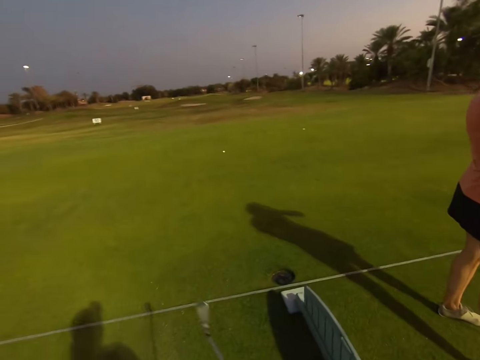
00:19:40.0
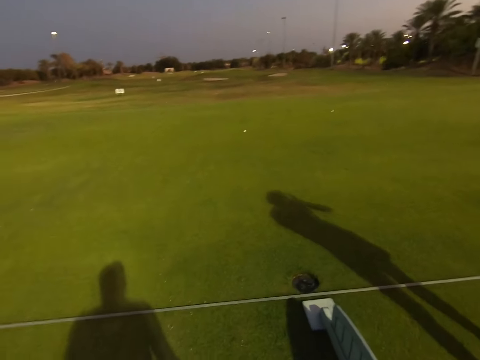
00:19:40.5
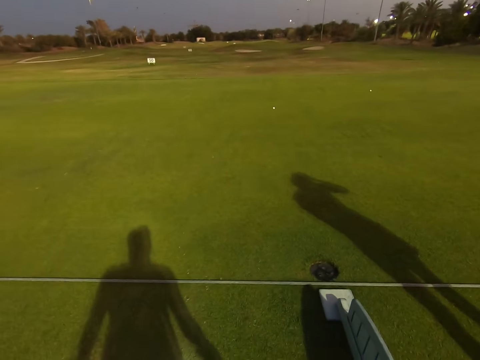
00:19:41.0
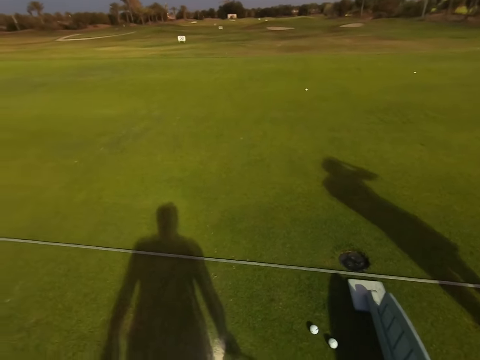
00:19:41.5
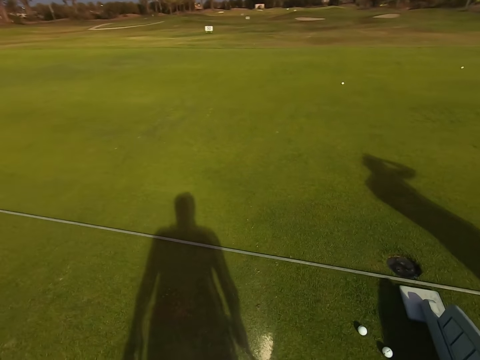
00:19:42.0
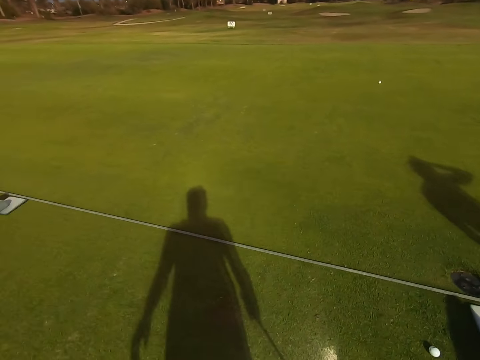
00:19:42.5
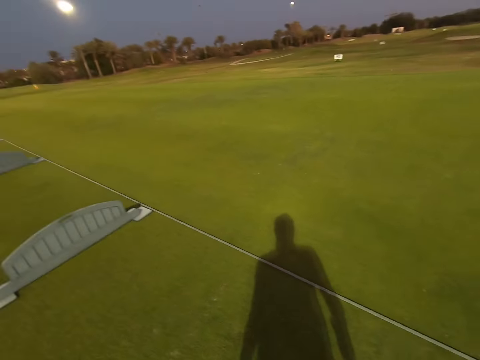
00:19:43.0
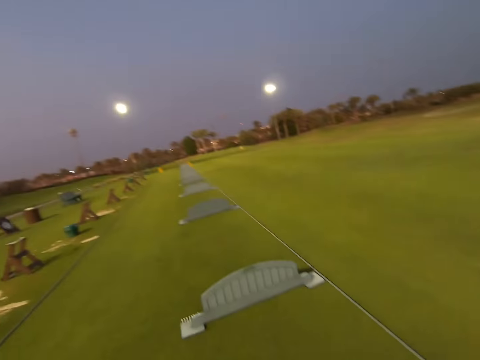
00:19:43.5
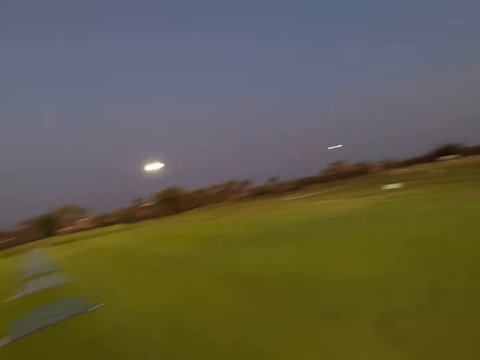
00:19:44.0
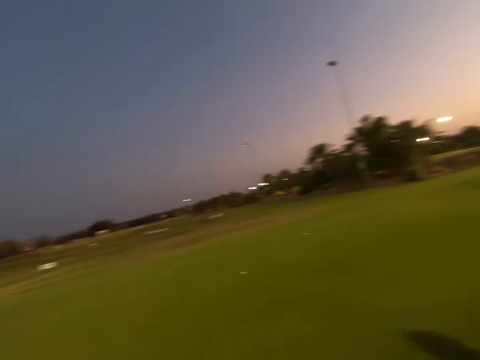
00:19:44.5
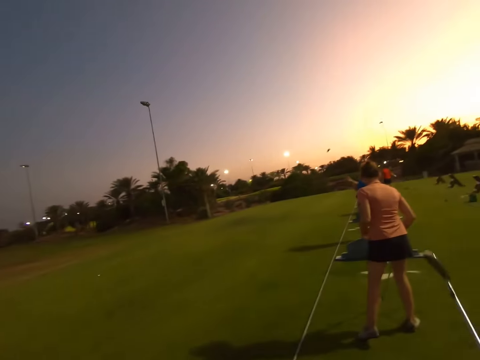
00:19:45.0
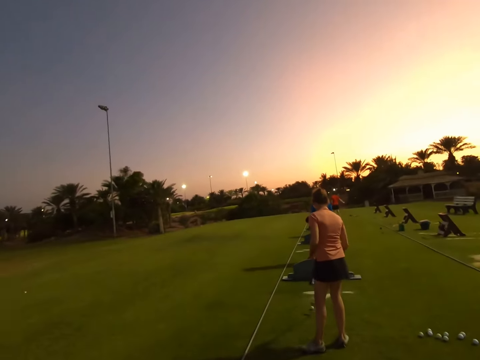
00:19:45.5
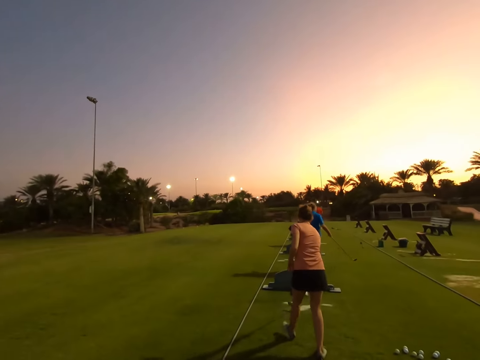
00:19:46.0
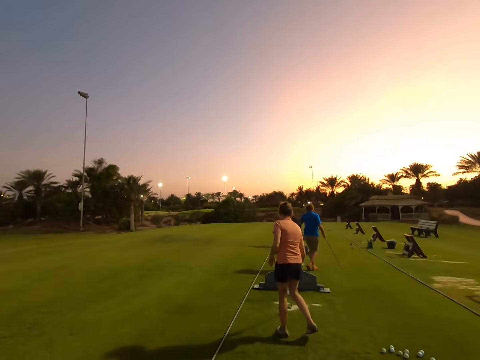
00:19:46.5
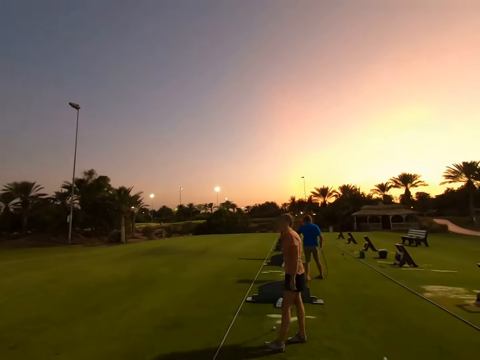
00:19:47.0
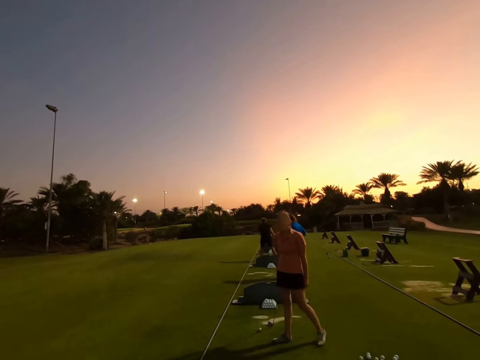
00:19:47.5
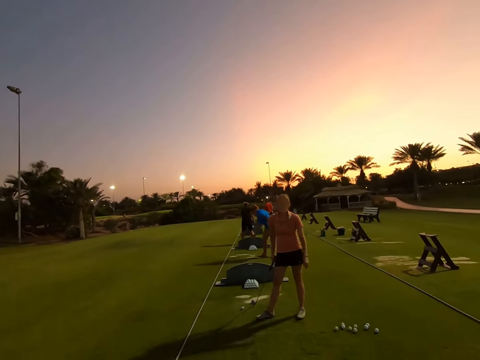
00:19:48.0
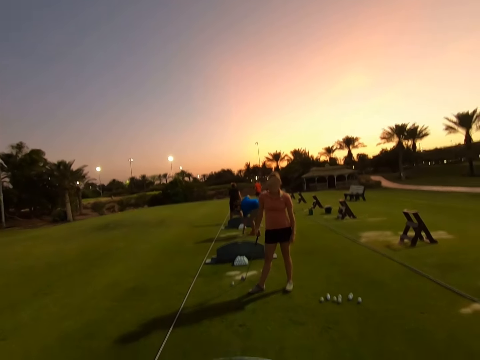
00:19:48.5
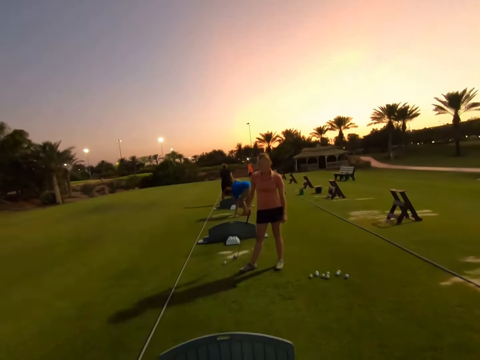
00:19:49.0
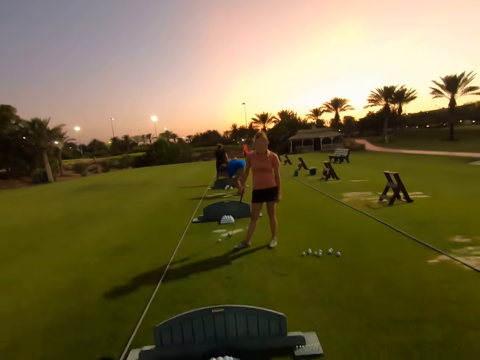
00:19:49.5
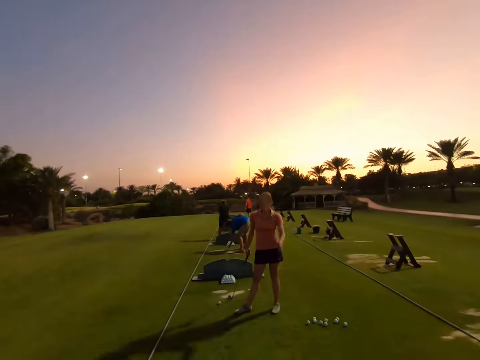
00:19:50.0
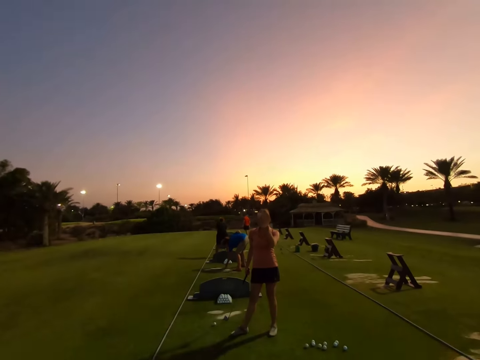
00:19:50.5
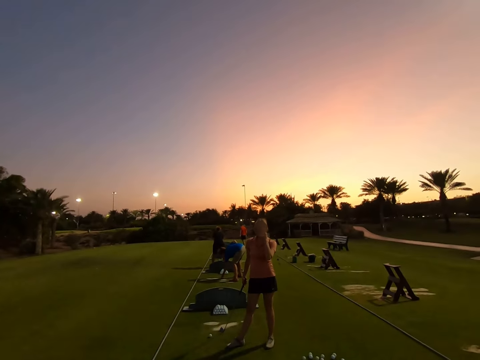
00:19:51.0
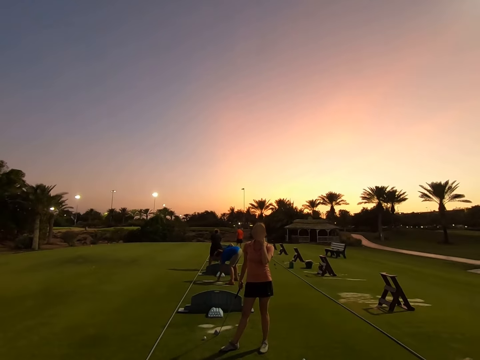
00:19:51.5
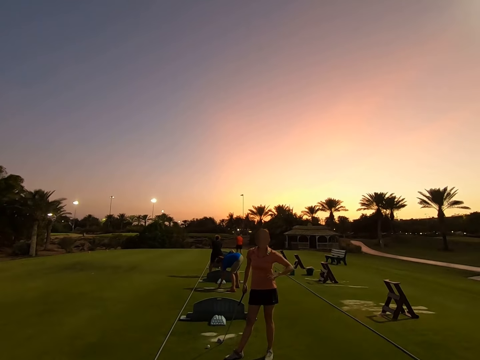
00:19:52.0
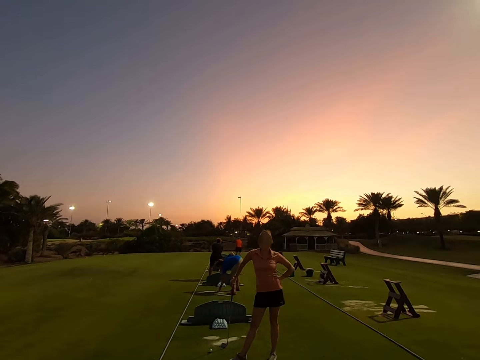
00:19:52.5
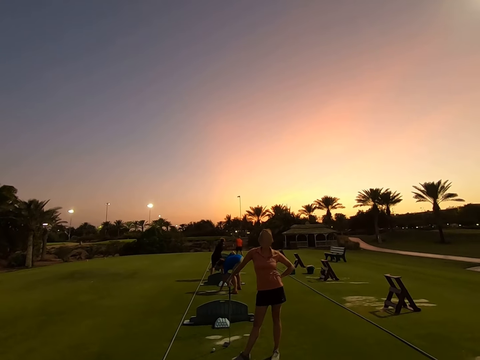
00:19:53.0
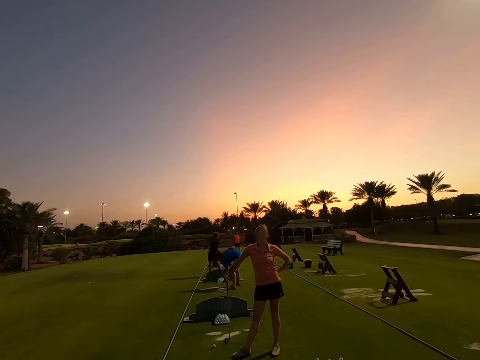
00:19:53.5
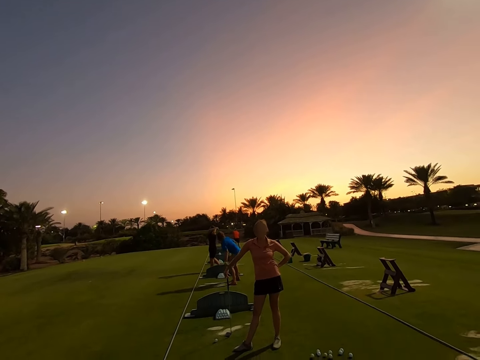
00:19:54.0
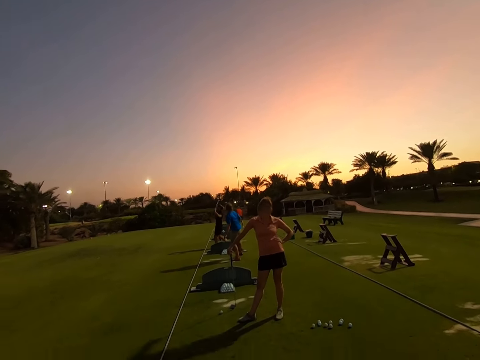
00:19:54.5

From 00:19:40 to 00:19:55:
The camera wearer stares around the field. They play golf.

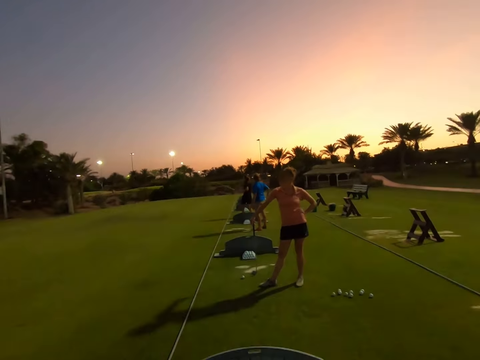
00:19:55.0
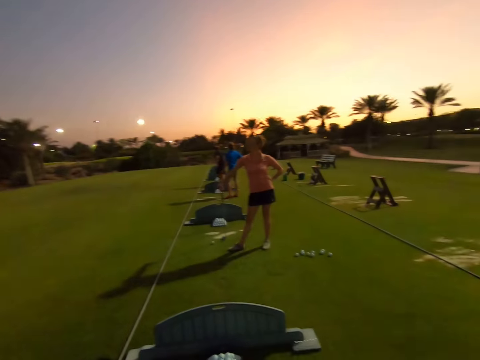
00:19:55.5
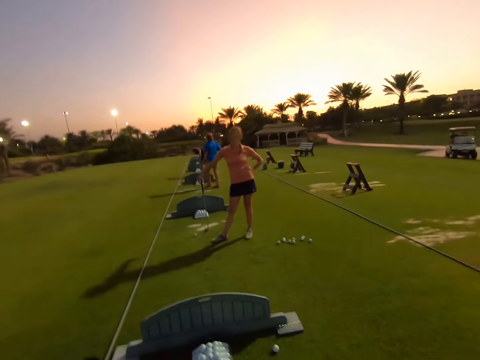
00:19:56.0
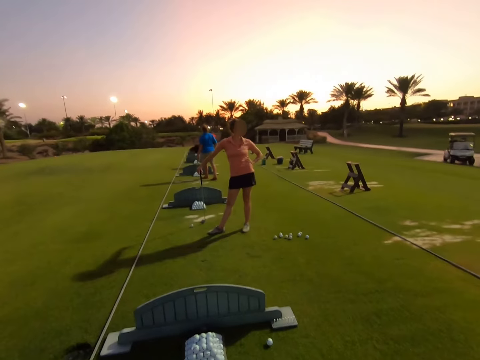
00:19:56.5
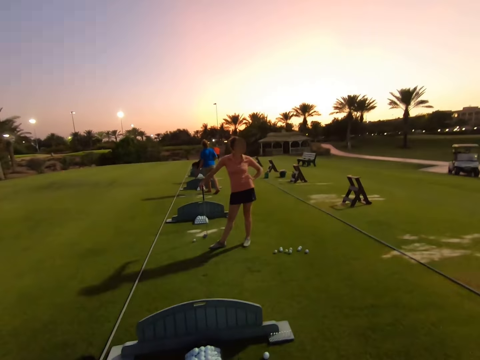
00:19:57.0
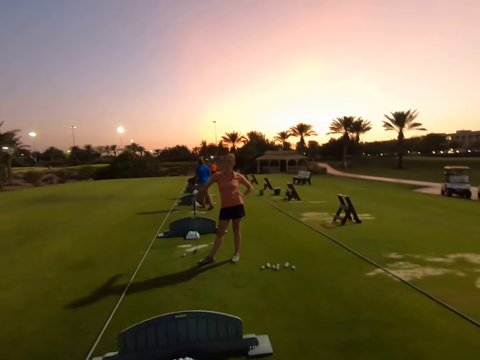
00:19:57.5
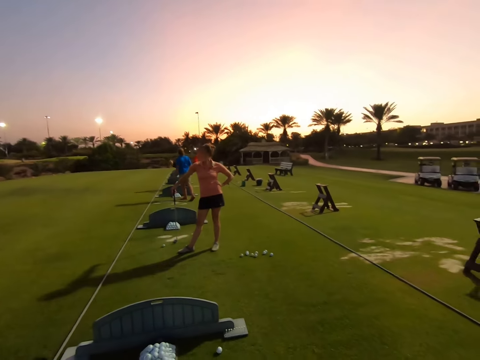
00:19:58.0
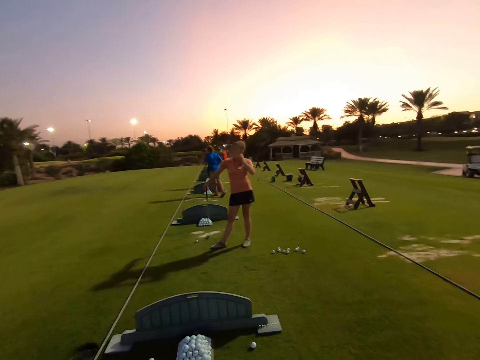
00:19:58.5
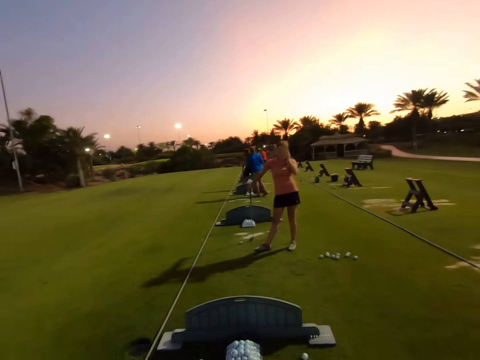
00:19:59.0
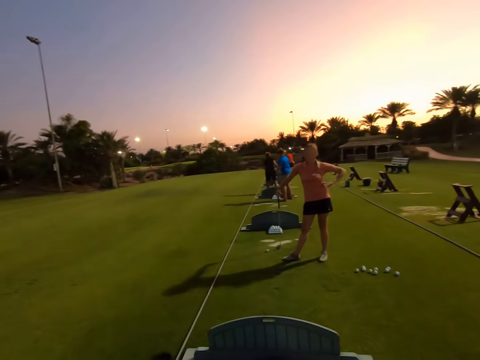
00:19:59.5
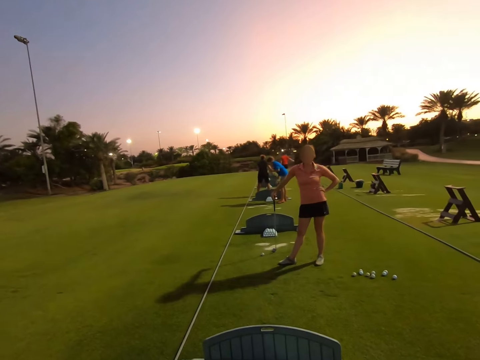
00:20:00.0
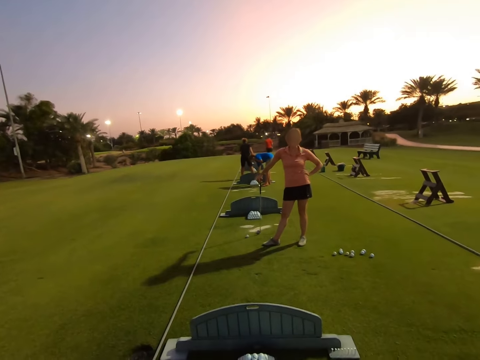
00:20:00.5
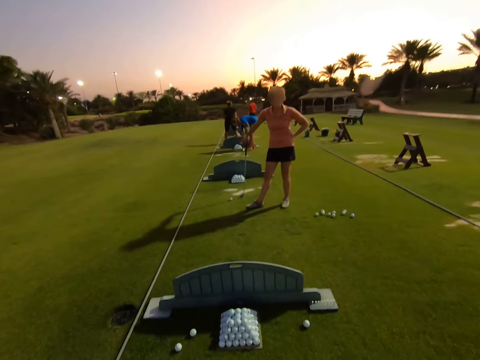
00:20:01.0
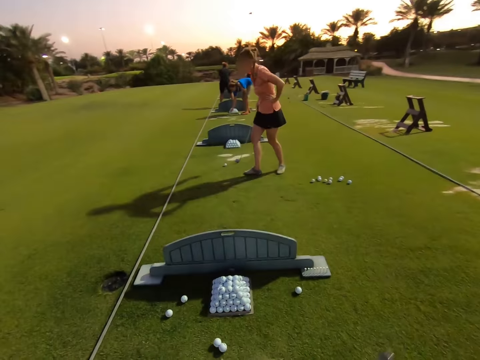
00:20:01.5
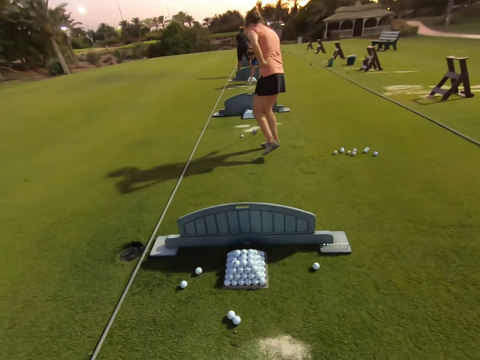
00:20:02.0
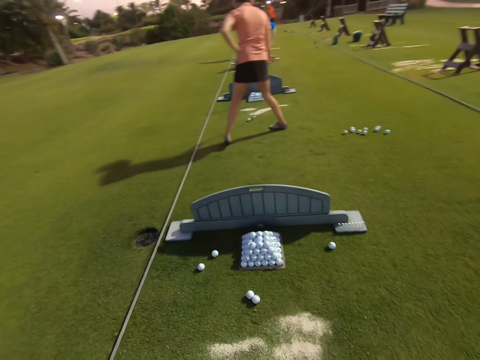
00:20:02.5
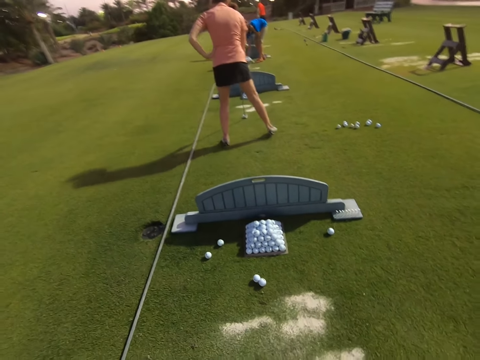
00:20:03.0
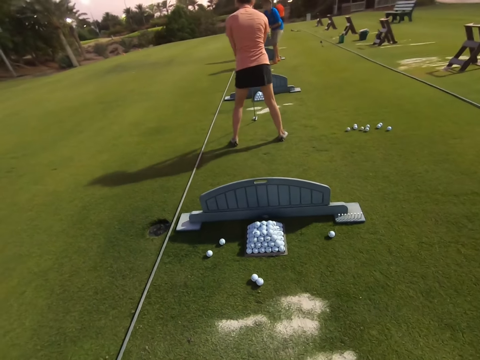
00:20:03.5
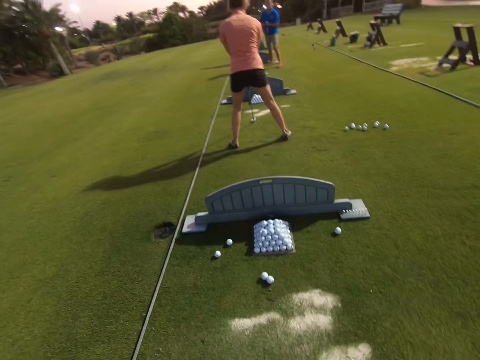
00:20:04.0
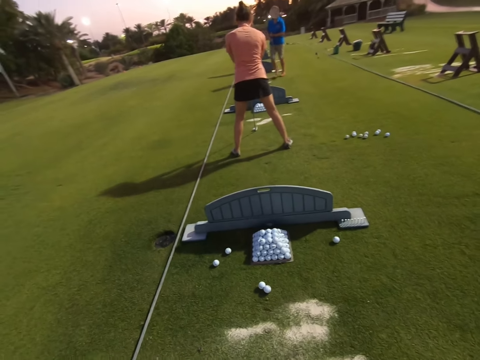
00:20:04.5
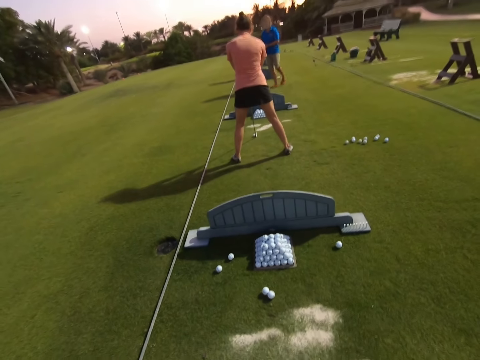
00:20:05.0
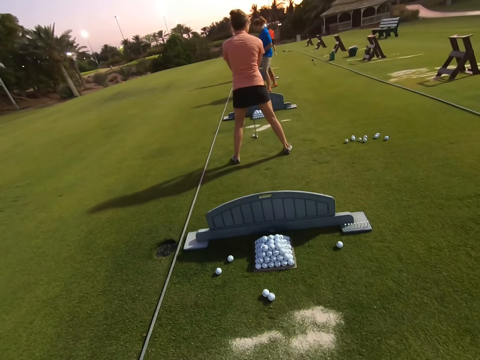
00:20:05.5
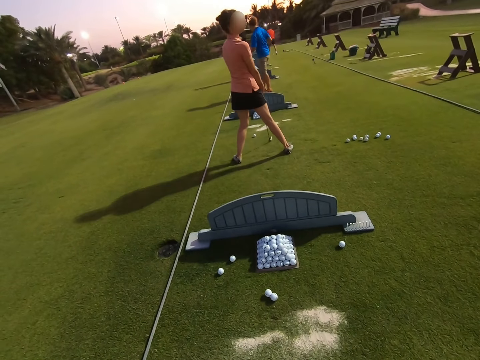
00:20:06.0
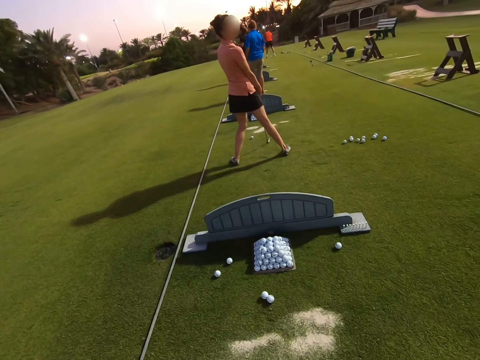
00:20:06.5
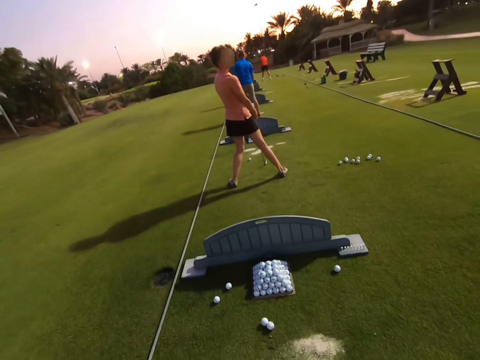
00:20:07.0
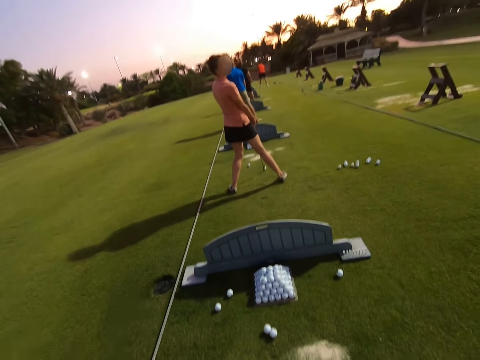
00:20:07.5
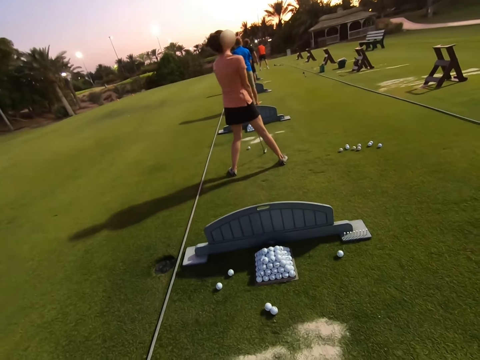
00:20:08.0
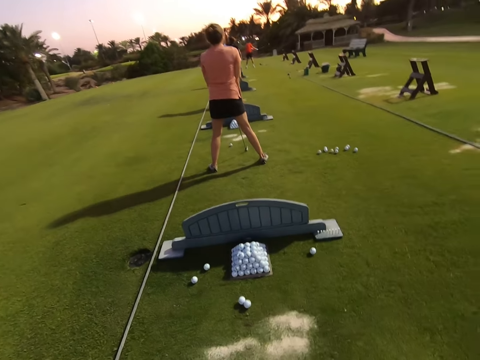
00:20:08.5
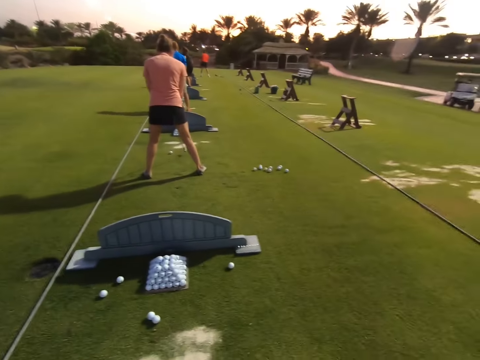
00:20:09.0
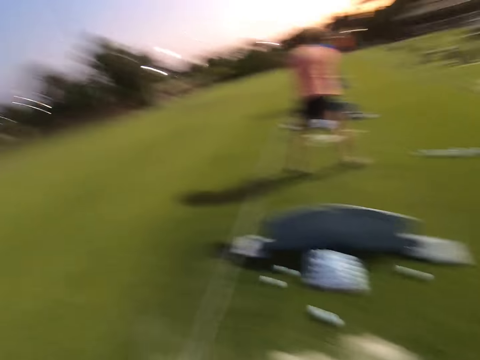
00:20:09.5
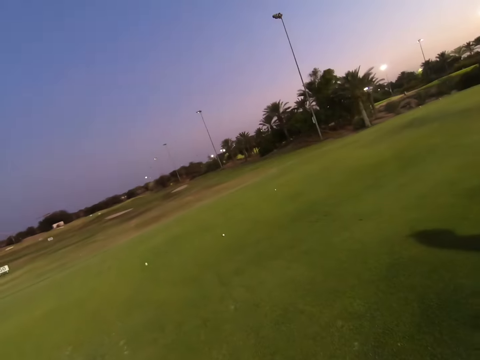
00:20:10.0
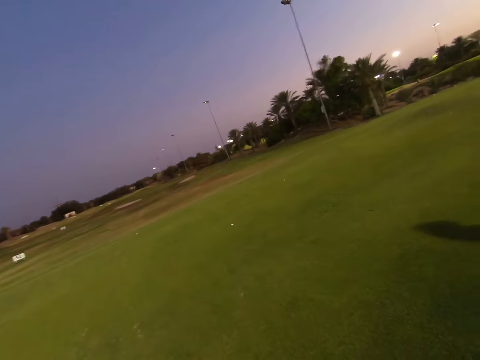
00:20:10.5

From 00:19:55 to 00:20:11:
A woman holds the ball with the stick.
